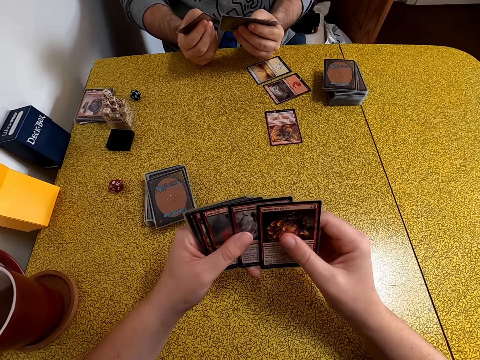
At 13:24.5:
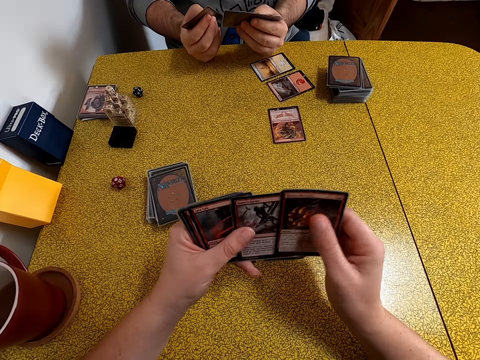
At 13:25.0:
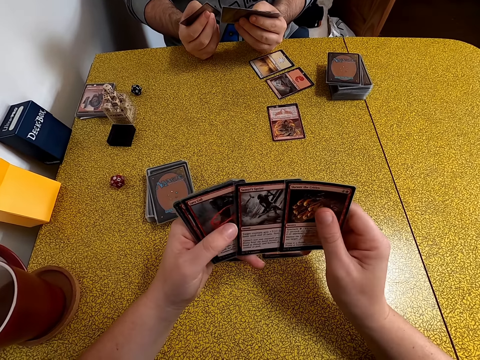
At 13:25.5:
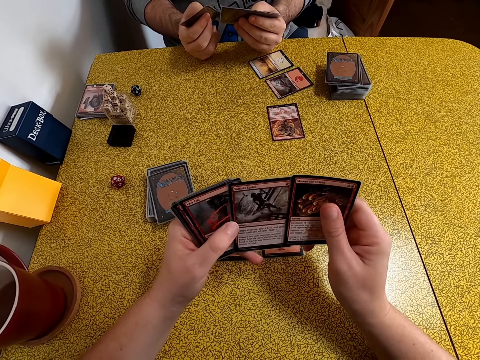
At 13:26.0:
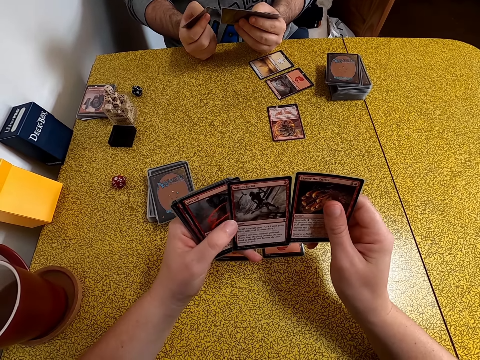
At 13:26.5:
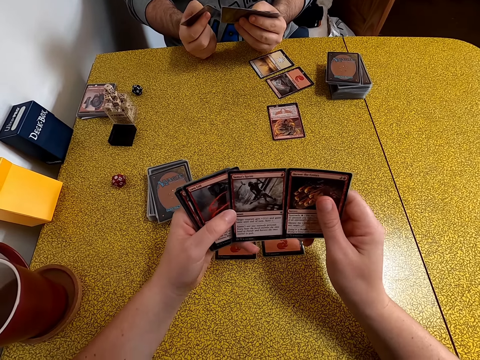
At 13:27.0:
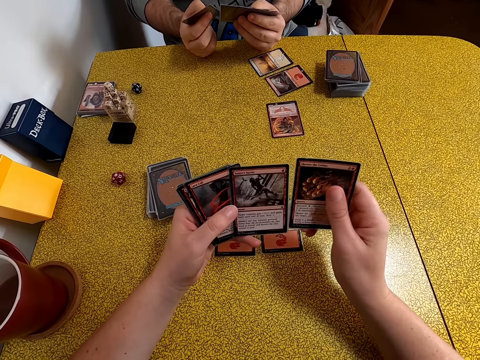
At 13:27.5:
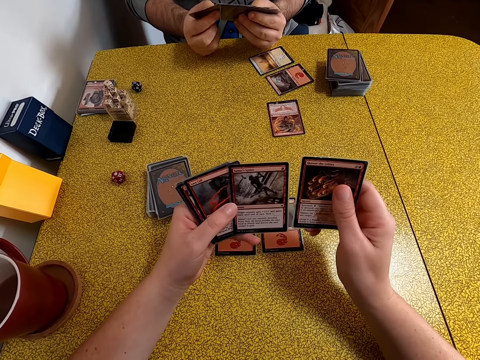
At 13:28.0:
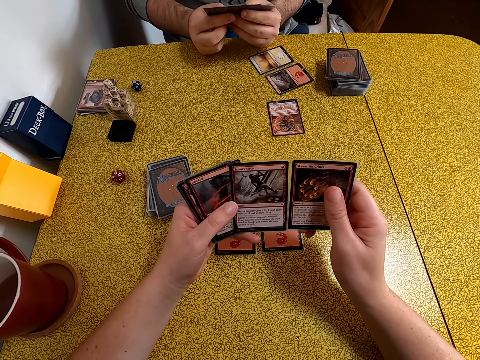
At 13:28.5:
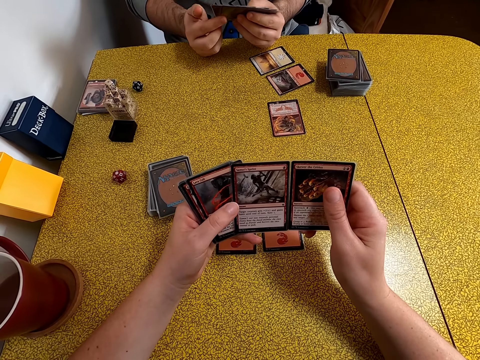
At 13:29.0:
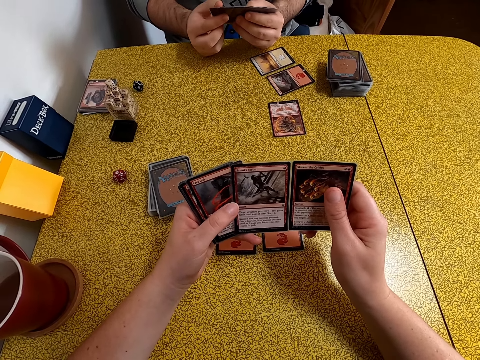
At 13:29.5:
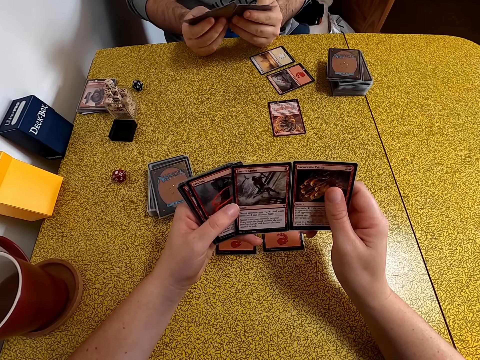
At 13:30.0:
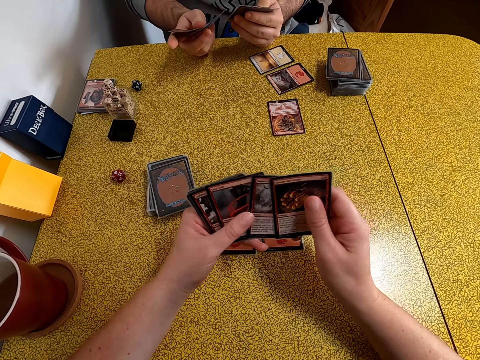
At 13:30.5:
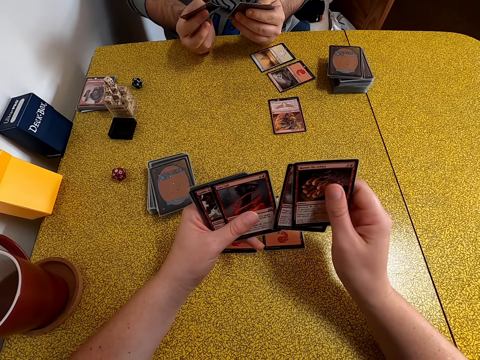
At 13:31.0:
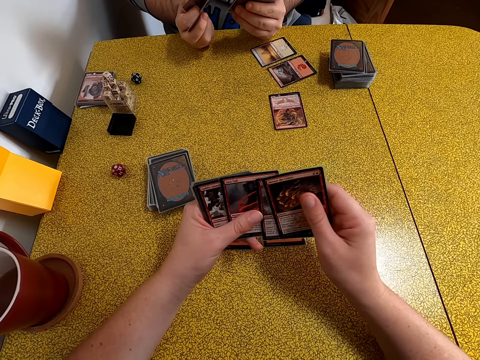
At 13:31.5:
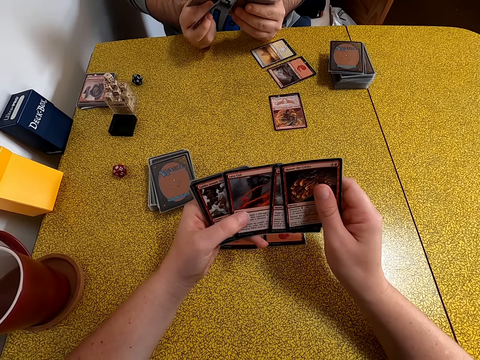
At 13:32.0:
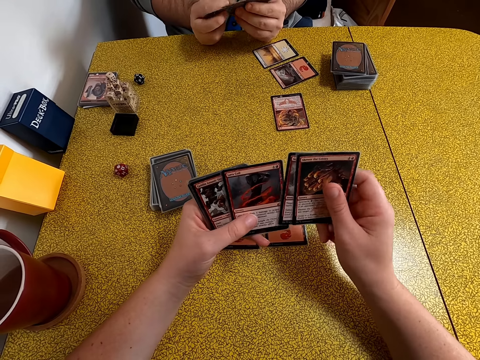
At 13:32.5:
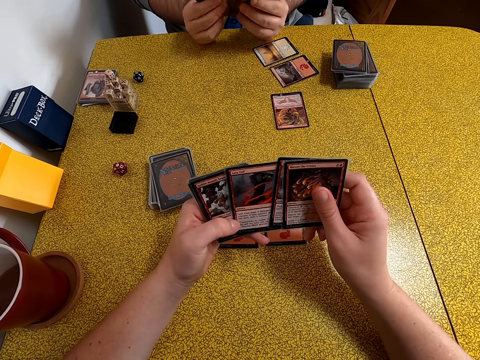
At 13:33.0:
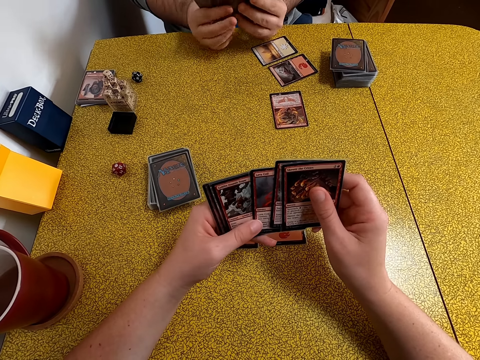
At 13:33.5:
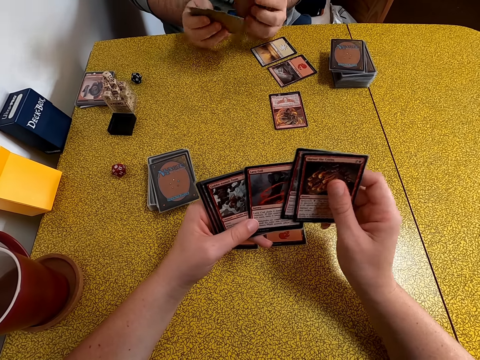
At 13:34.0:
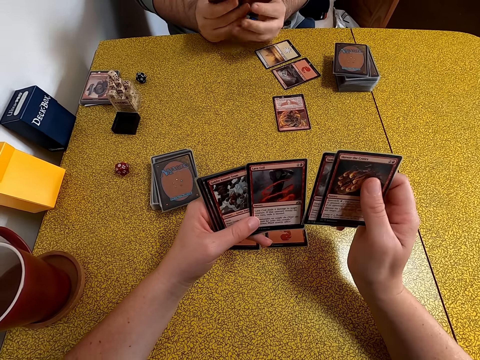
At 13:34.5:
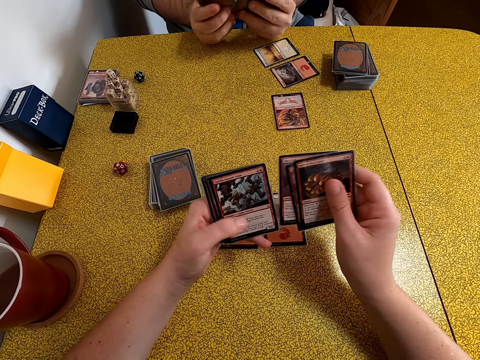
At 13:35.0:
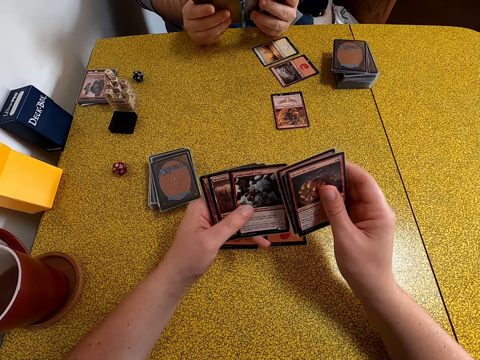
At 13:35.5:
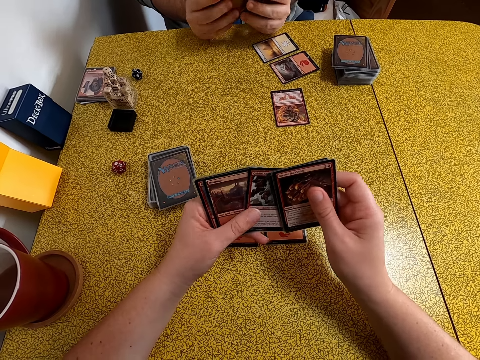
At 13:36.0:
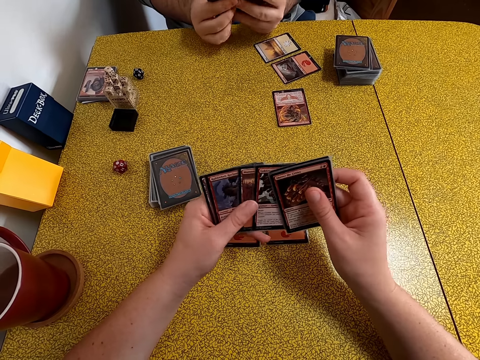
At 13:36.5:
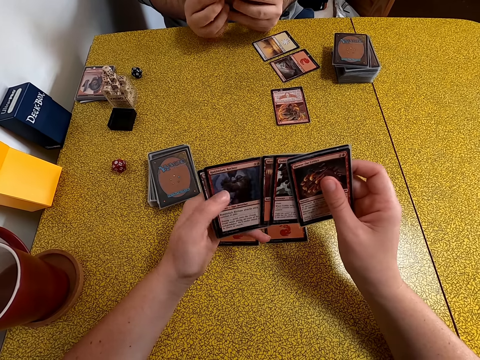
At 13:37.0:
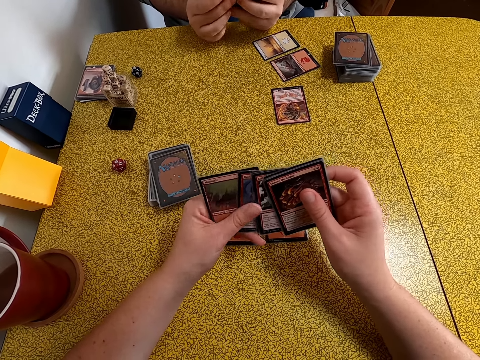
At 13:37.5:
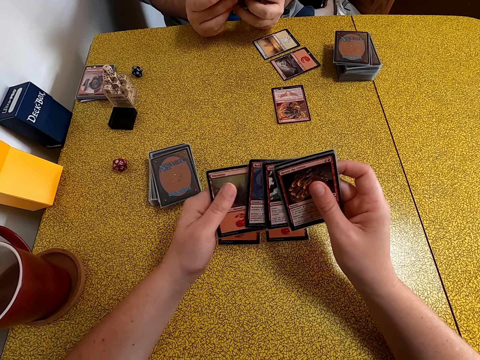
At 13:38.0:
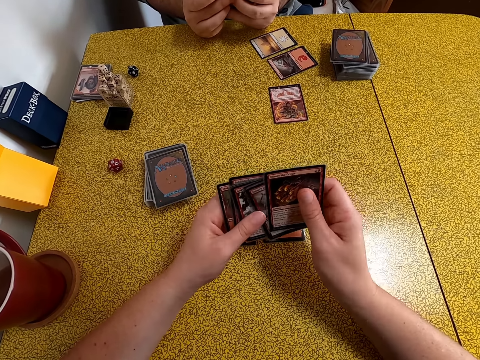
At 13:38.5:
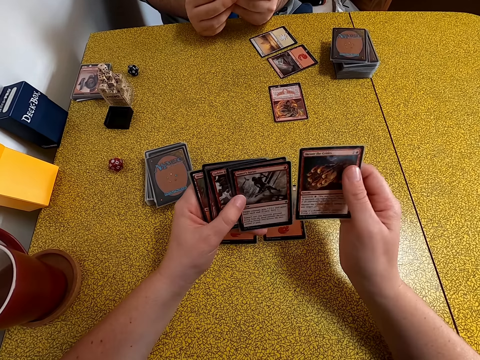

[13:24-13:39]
A man organizes his cards. The camera wearer stares at the cards. She organizes her cards.

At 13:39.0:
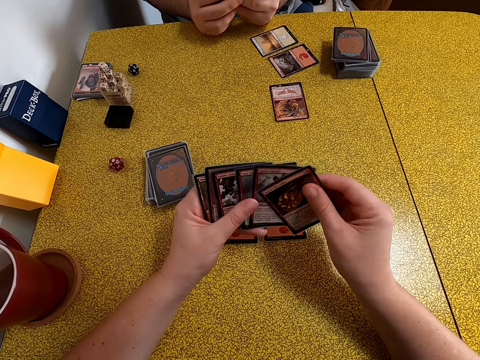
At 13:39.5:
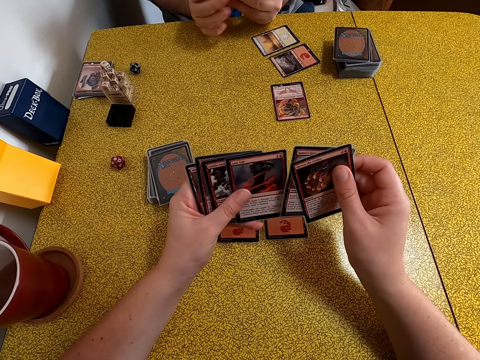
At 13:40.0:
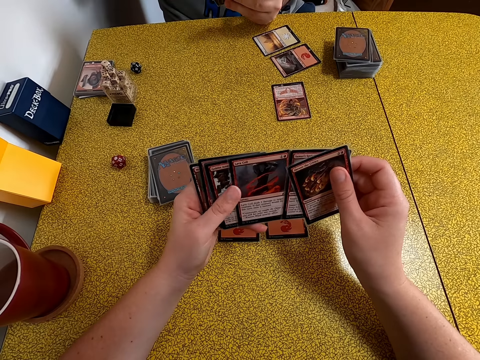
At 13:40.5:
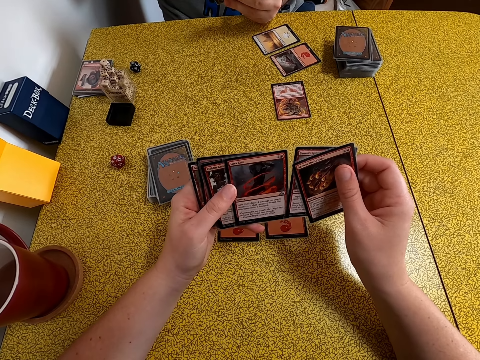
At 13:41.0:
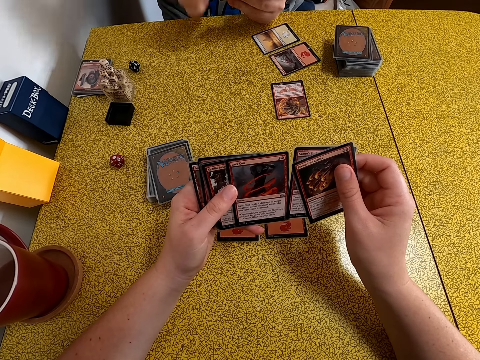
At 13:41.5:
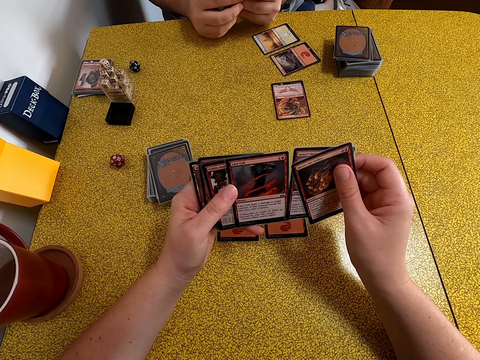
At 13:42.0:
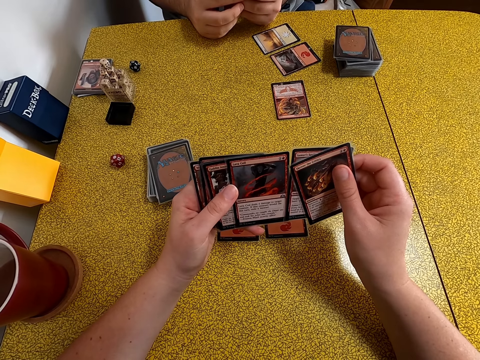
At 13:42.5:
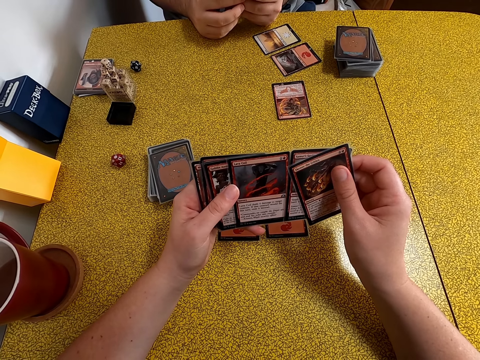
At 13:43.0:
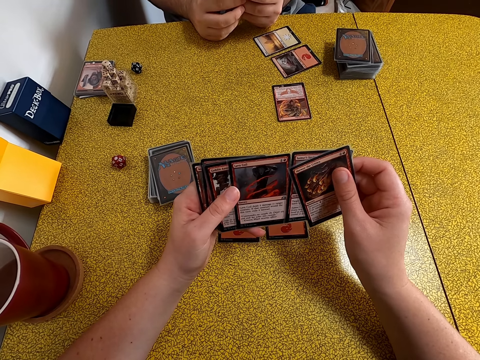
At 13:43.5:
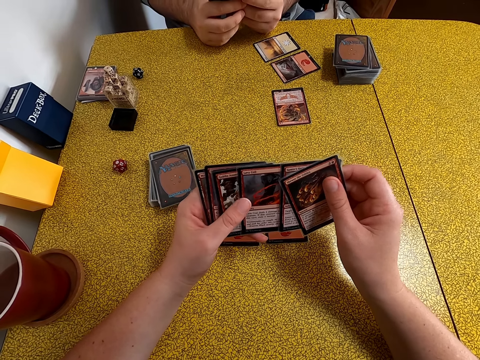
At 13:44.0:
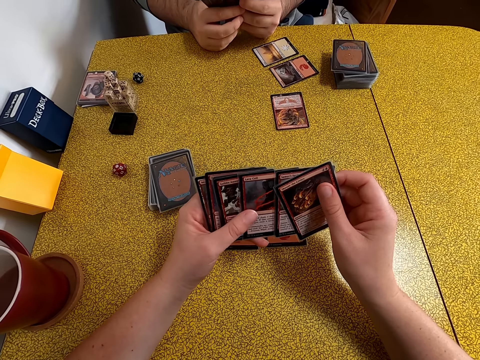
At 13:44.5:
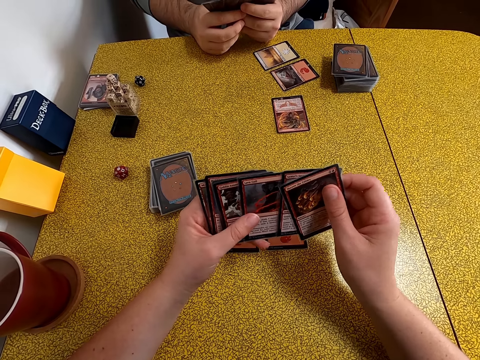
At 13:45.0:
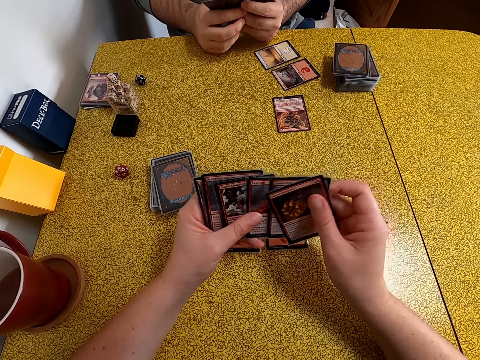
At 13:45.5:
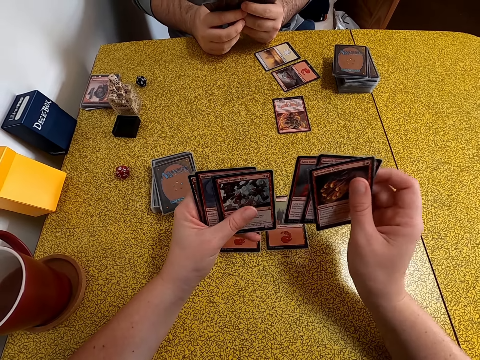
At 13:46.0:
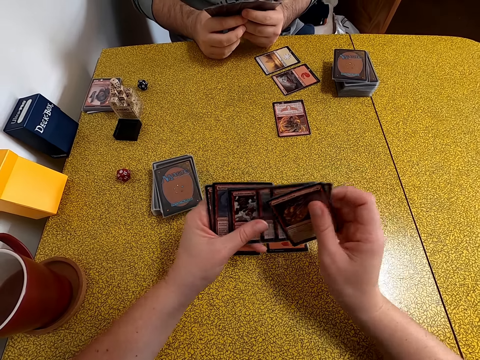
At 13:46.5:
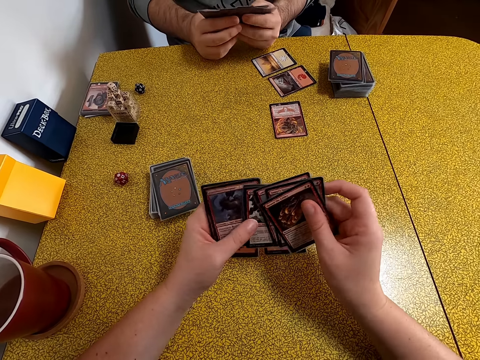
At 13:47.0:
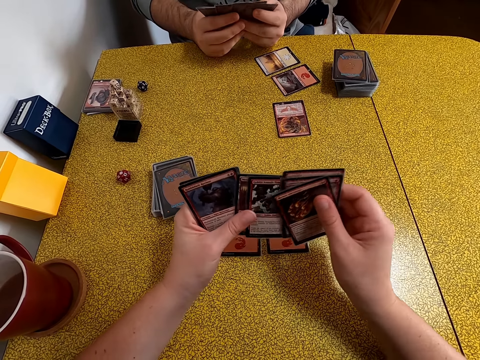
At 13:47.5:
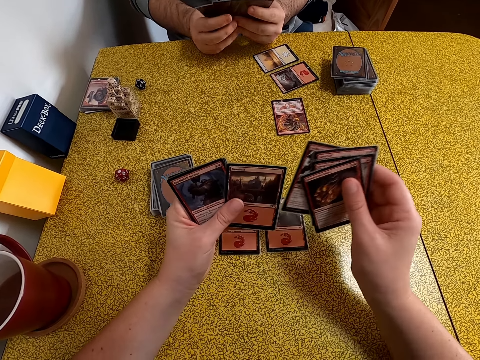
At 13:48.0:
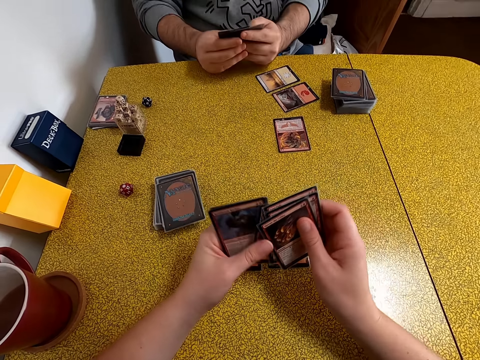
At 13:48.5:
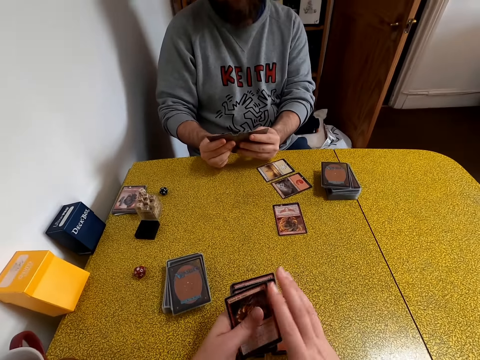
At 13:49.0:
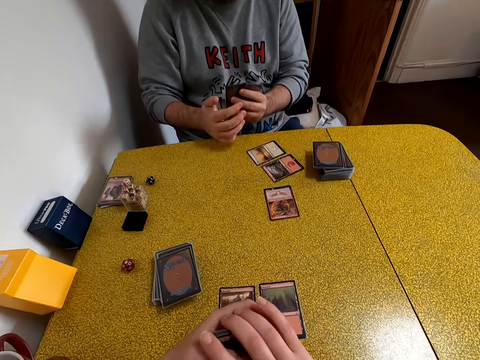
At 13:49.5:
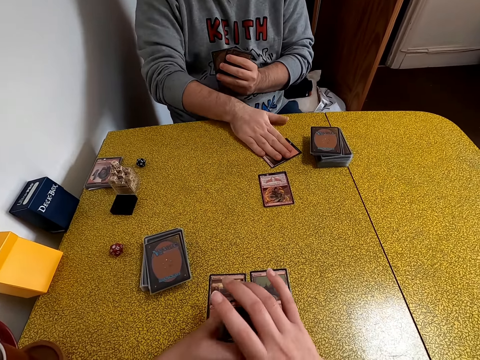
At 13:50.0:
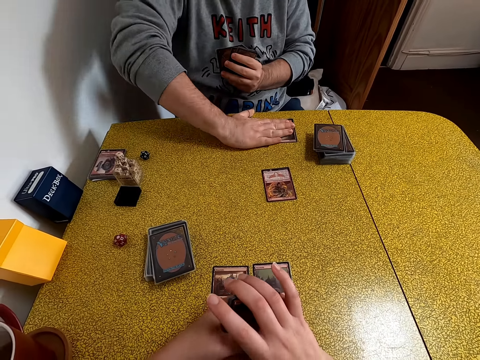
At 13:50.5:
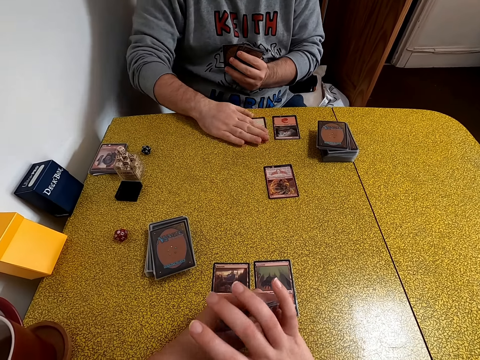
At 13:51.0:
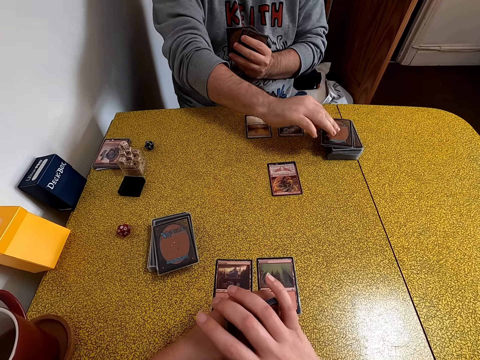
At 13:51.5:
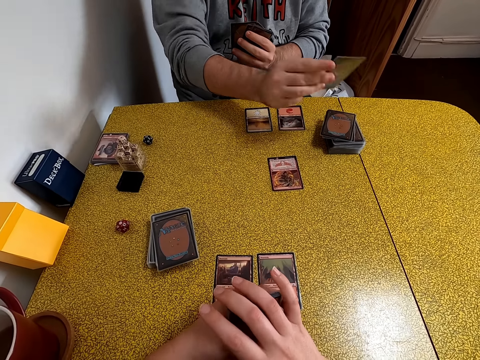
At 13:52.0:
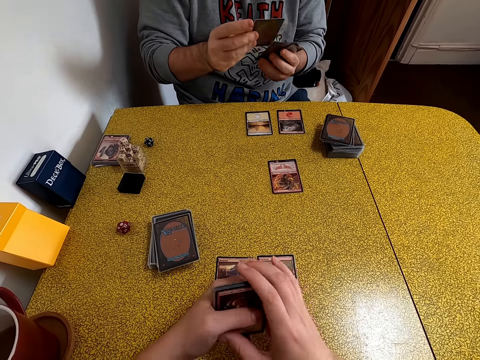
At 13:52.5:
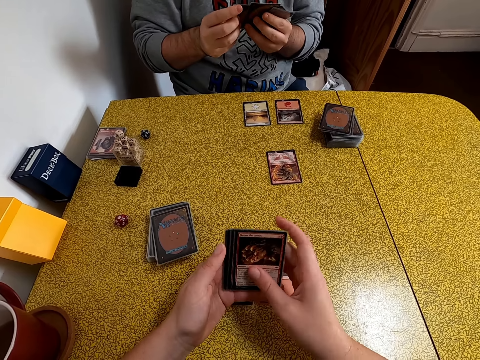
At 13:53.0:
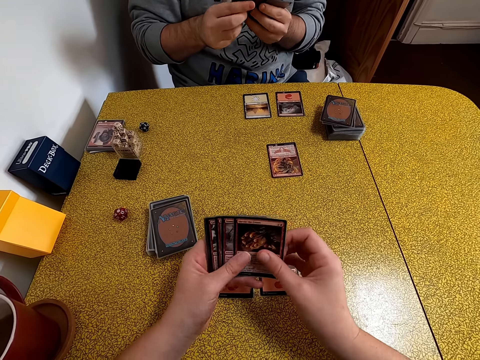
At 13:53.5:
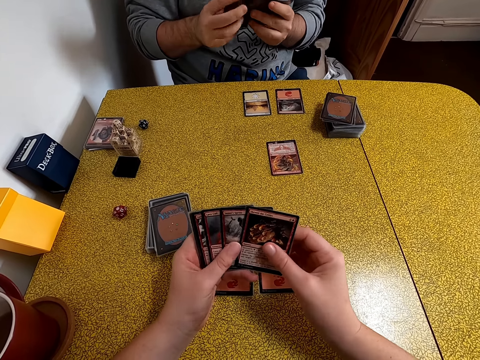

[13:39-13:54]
The camera wearer arranges playing cards. A person arranges playing cards, moves a playing card on the table, and takes a playing card on the table. The camera wearer arranges playing cards. The person arranges playing cards.
